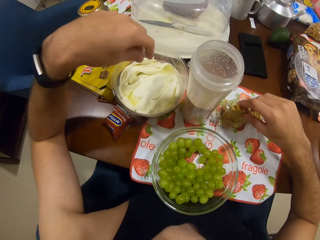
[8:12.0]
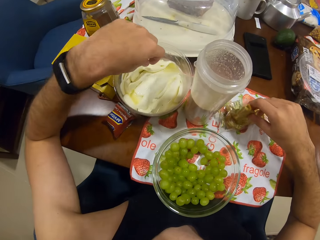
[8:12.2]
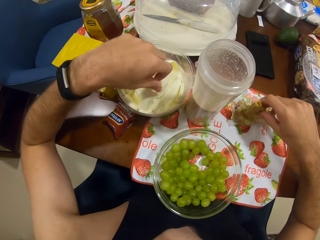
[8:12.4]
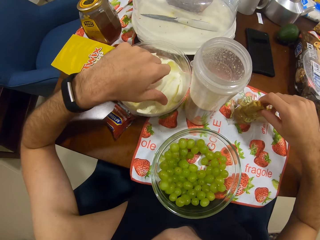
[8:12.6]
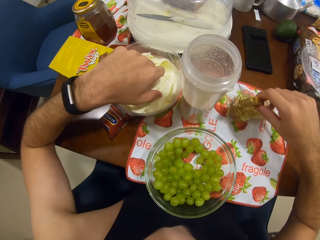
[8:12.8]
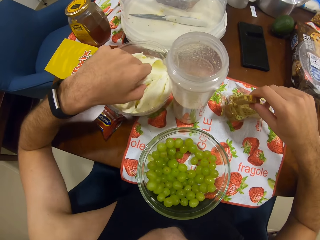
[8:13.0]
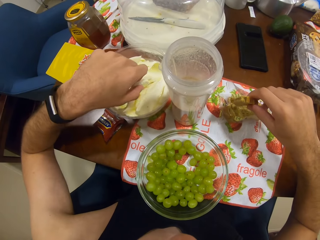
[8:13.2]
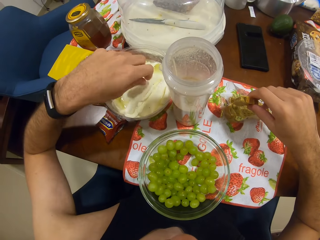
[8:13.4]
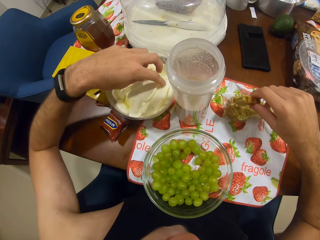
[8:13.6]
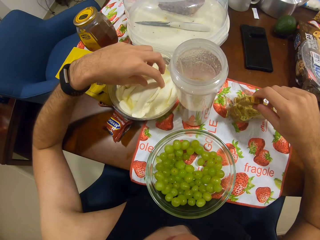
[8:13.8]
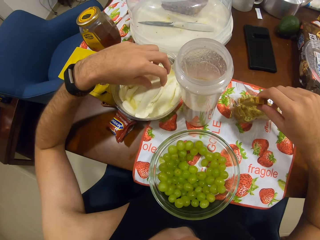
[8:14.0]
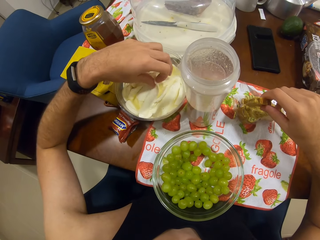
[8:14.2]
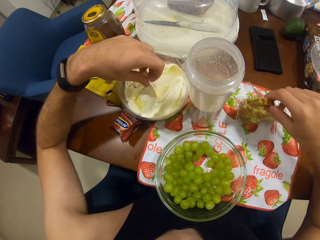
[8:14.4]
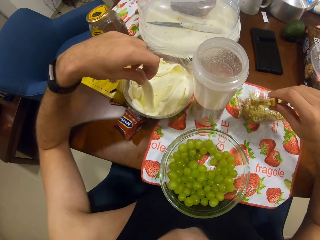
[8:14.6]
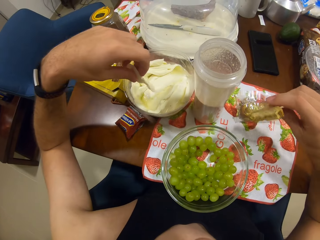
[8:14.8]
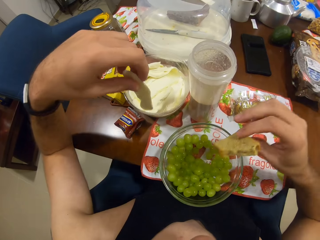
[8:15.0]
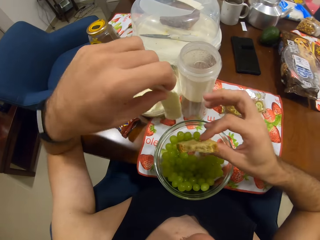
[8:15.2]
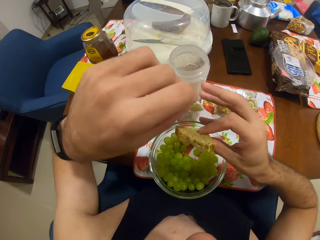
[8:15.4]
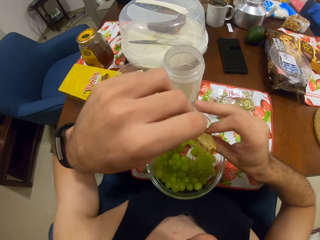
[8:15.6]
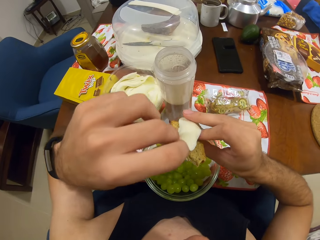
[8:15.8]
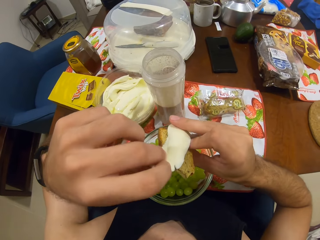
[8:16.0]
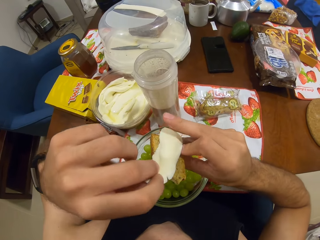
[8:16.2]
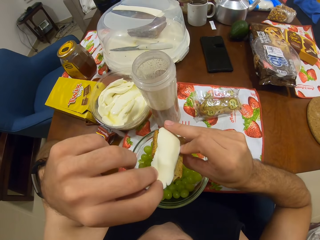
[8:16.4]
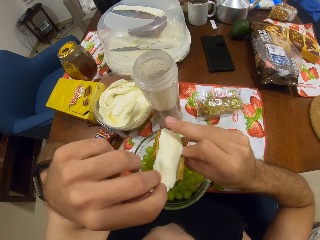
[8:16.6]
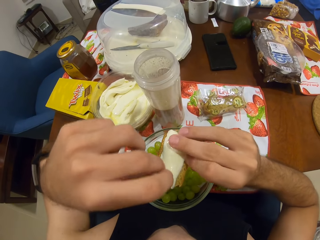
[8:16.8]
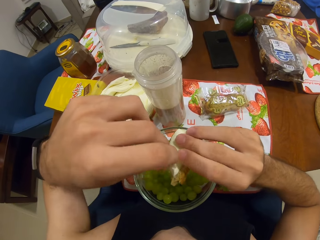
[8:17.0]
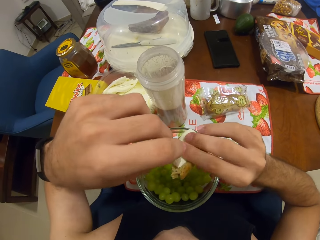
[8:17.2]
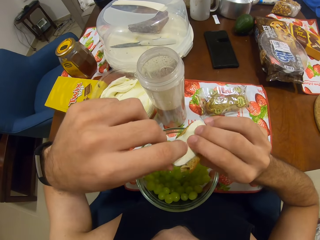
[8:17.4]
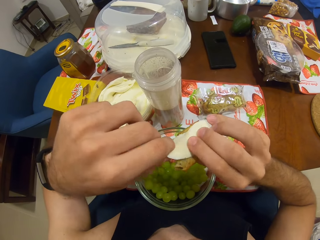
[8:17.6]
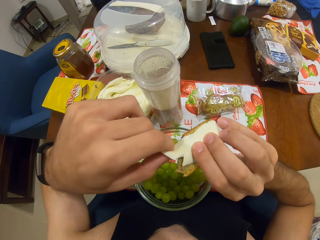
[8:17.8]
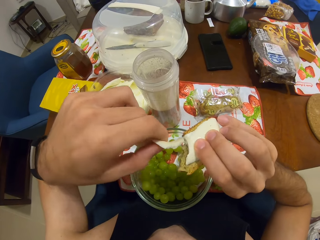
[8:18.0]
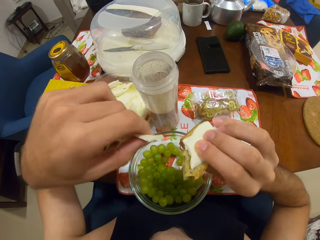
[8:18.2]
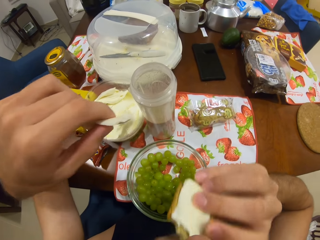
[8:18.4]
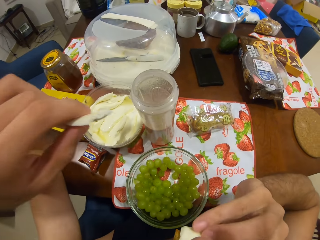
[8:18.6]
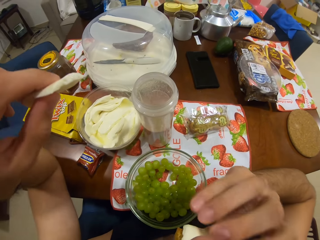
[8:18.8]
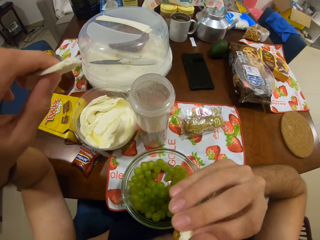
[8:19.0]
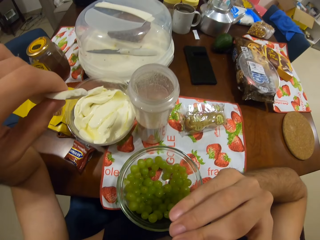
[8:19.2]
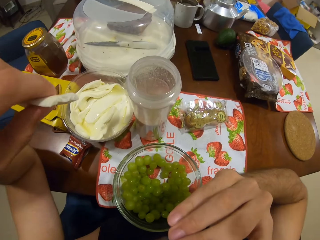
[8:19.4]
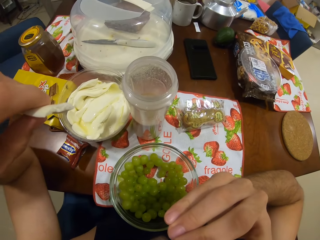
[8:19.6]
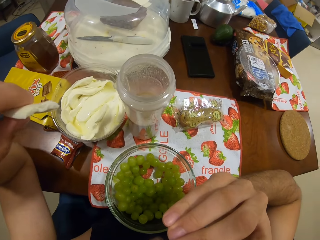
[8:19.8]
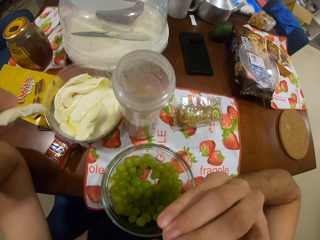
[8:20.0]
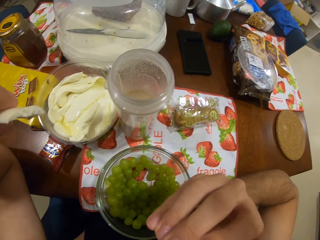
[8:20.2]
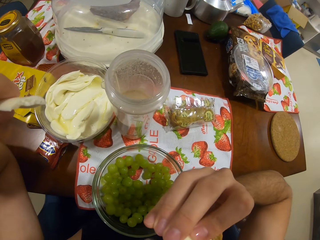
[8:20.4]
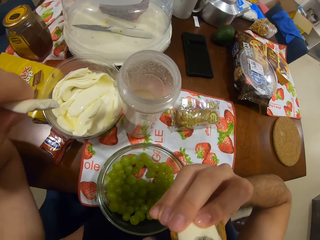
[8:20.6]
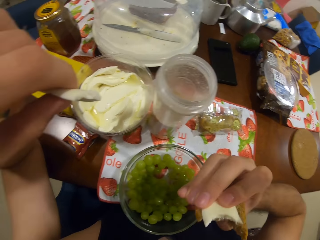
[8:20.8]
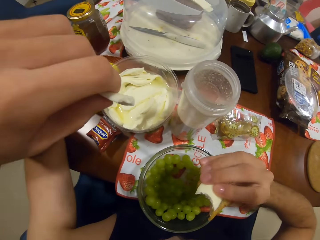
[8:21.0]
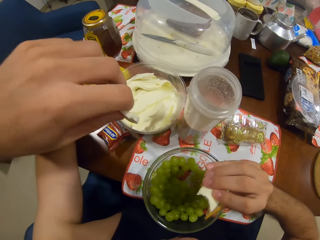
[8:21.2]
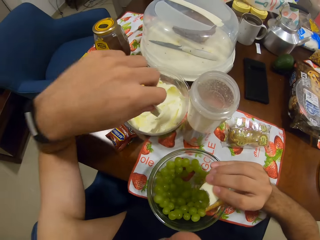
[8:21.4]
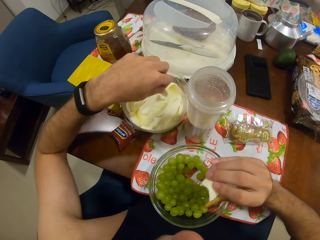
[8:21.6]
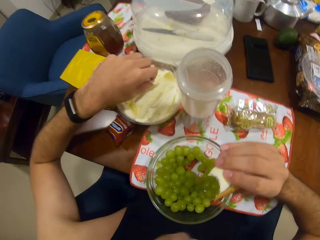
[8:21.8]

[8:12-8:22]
The camera wearer takes from the cheese with his left hand. He combines the snacks. He eats the snacks.

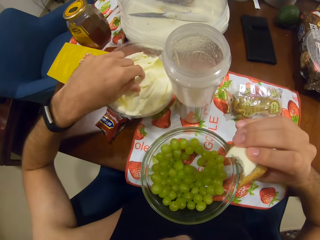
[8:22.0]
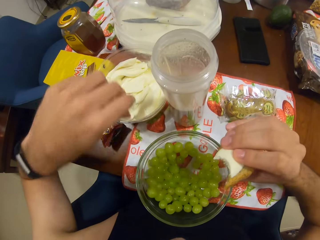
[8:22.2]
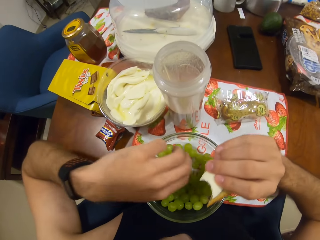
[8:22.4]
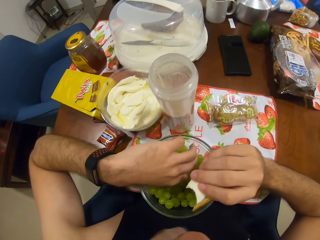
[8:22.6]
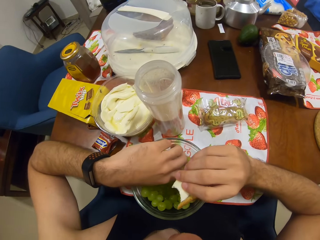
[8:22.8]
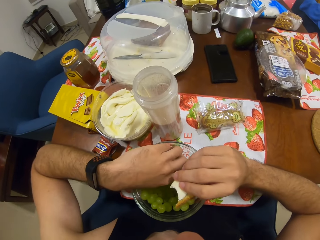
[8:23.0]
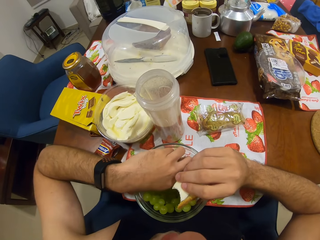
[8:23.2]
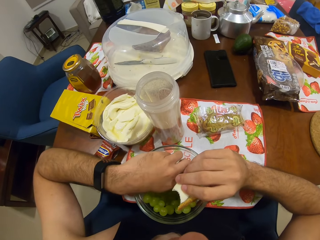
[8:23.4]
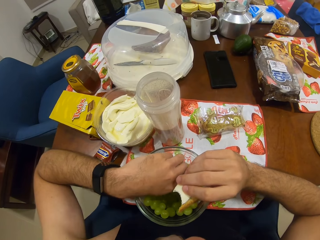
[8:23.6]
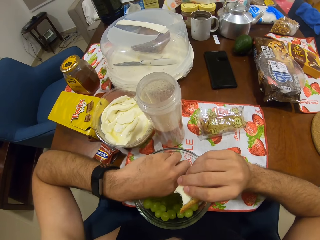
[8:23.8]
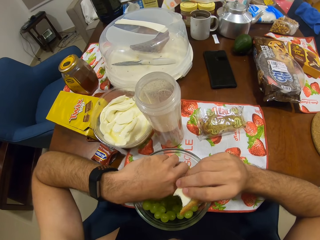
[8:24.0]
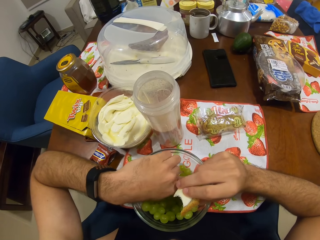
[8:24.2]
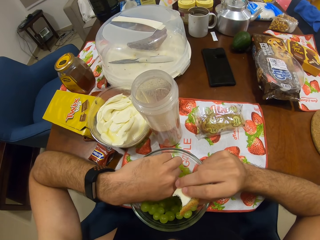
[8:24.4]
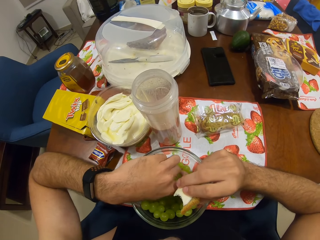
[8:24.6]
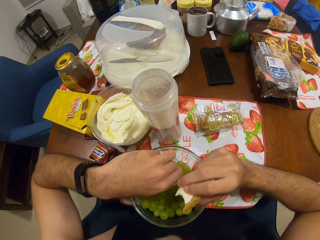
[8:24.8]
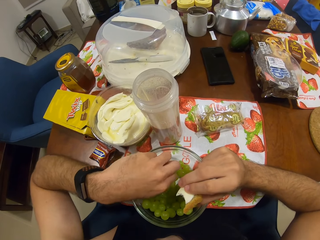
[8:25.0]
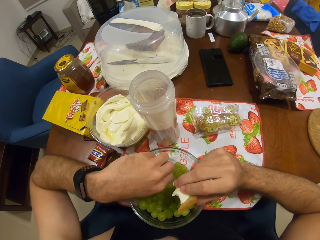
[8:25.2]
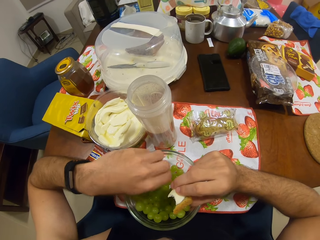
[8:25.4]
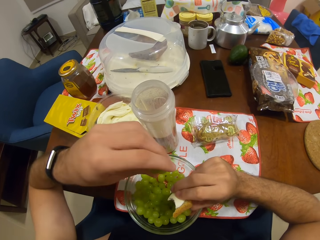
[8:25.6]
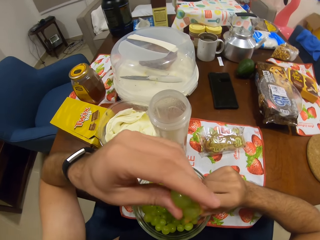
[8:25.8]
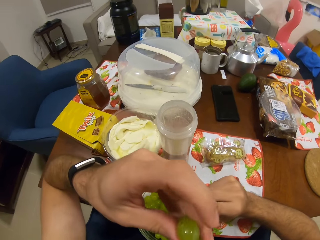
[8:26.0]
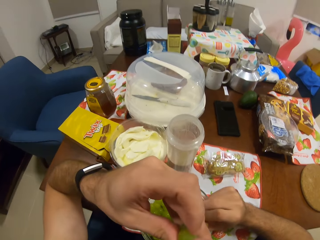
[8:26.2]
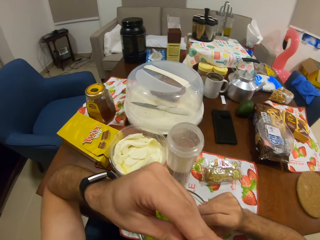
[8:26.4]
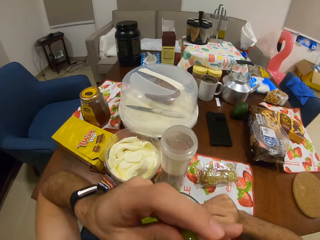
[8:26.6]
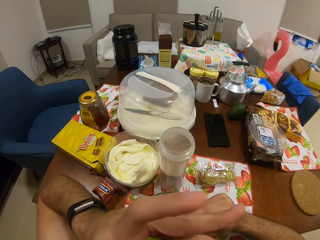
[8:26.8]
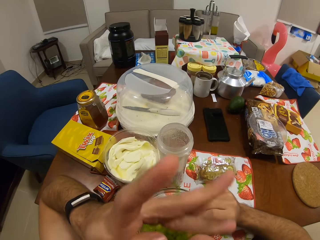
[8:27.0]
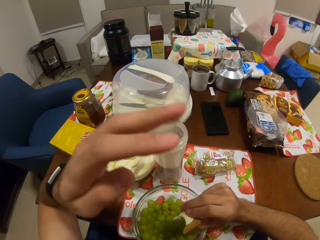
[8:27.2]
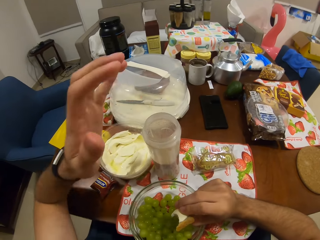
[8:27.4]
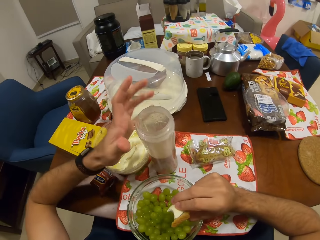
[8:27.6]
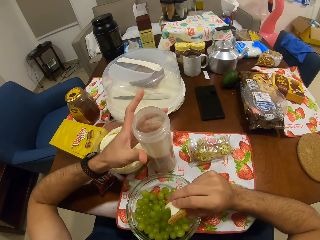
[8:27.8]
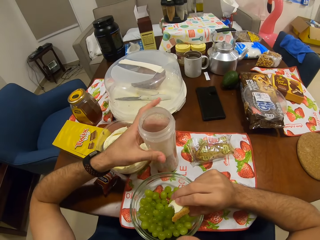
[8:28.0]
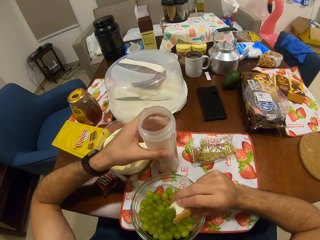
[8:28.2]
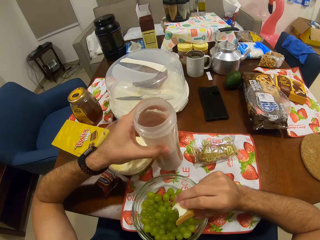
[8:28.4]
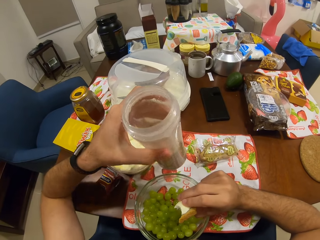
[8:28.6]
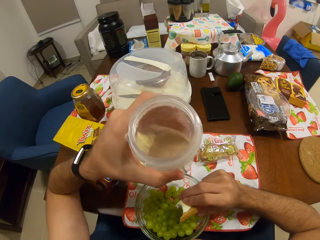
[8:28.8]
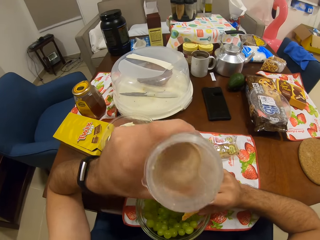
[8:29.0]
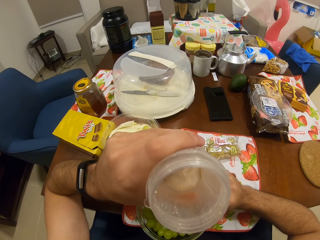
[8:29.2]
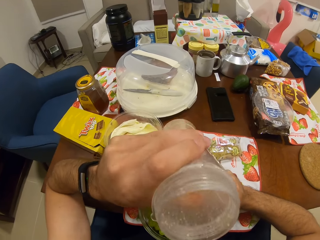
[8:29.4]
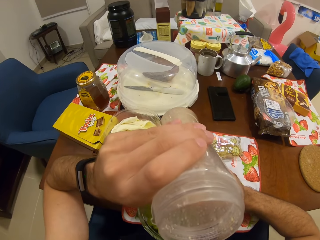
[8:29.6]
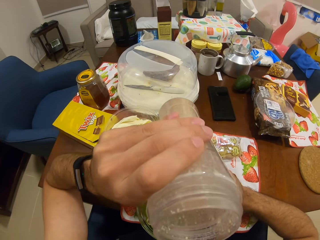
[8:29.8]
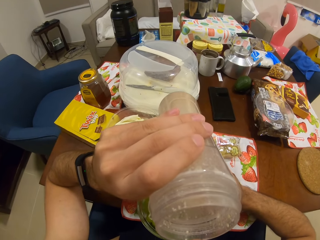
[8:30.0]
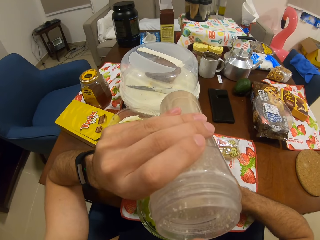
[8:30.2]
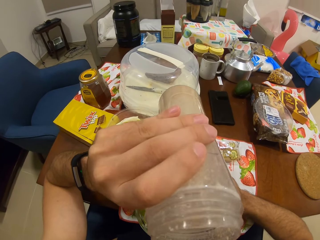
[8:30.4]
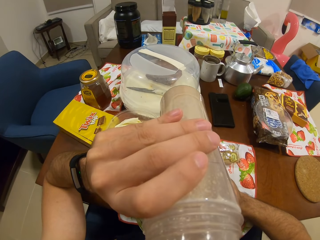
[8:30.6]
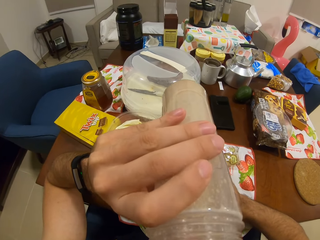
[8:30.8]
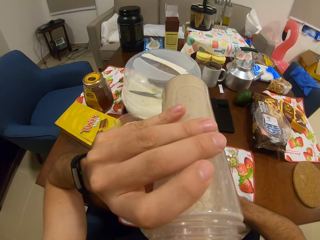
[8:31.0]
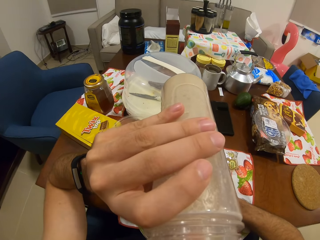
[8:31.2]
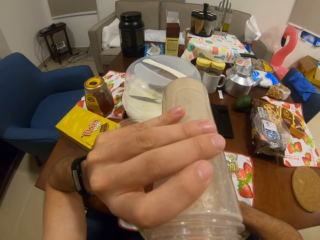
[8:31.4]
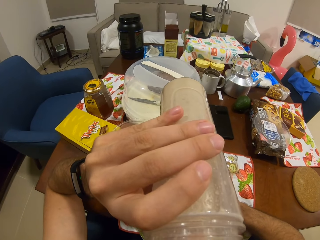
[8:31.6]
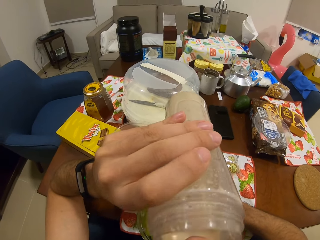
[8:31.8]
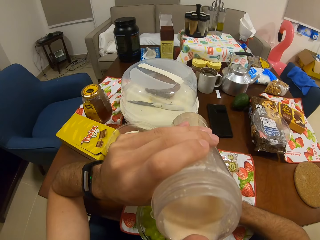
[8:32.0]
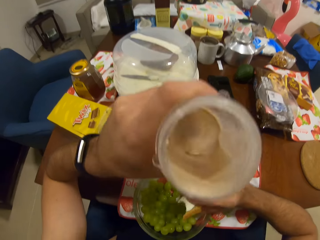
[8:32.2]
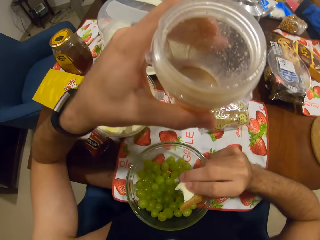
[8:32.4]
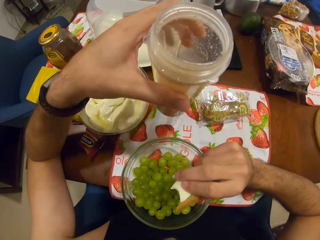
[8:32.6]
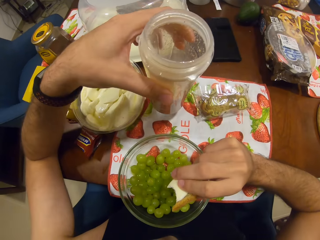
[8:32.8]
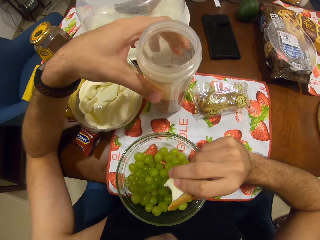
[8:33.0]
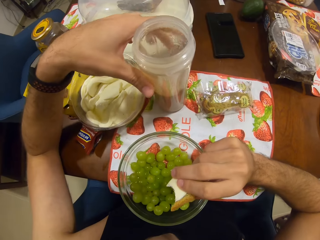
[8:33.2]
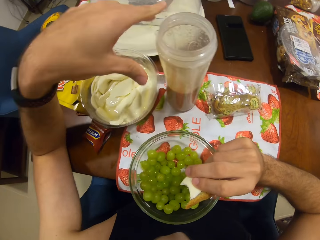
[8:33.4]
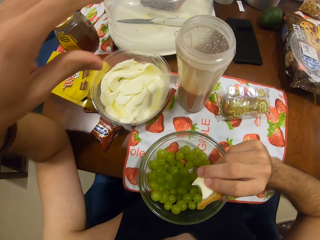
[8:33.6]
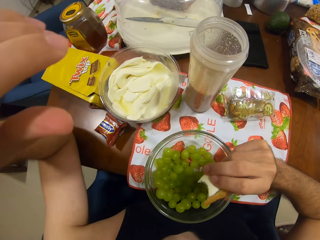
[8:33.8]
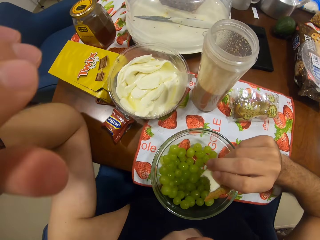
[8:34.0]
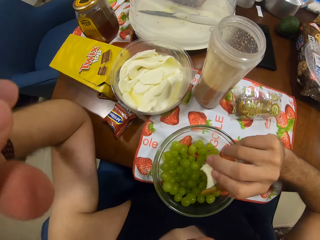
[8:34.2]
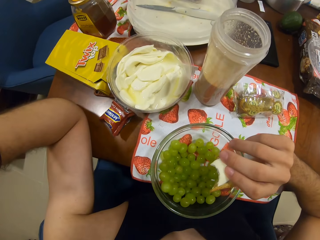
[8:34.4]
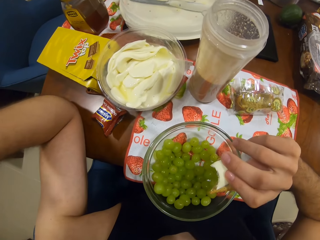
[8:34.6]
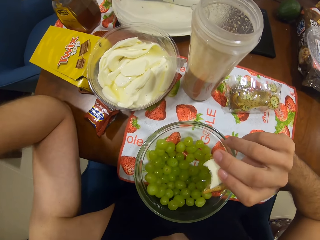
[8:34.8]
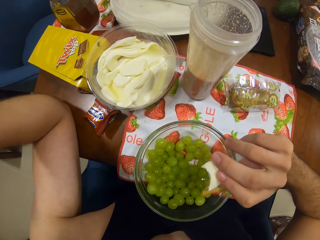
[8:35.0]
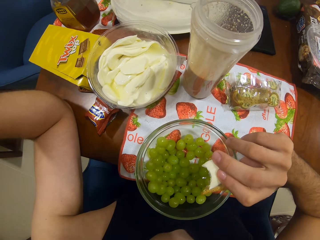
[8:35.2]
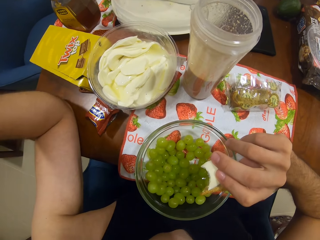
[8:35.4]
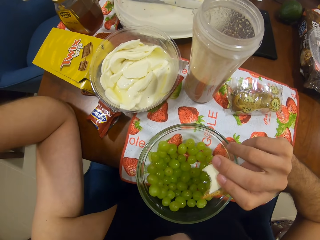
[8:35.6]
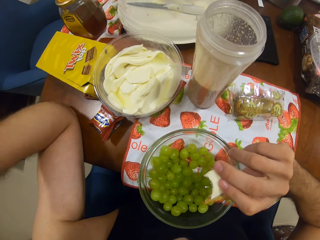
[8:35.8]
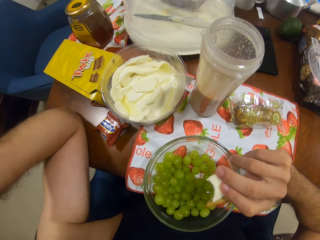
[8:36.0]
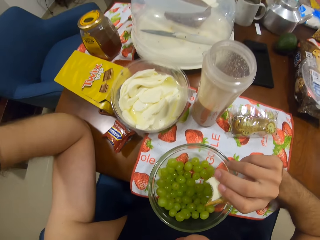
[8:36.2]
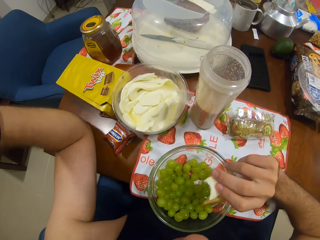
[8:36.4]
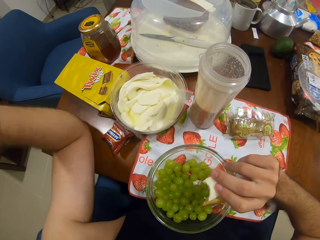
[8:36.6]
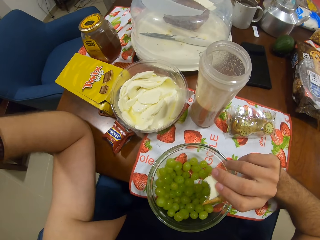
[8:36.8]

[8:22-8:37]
The camera wearer picks some grapes with his left hand. He eats the grapes. He drinks the smoothie. He picks the drink. He drops the cup of smoothie. He returns the drink on the table.
